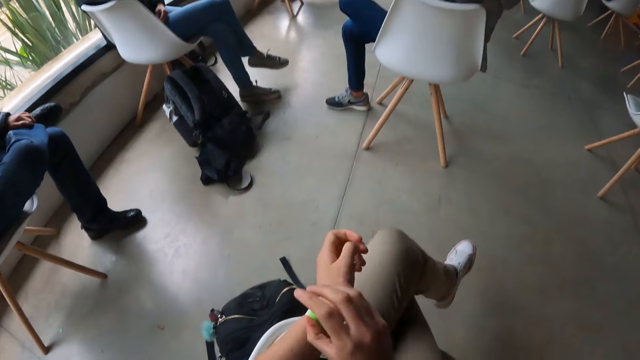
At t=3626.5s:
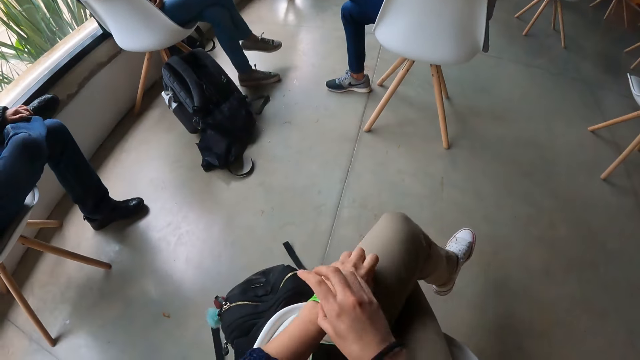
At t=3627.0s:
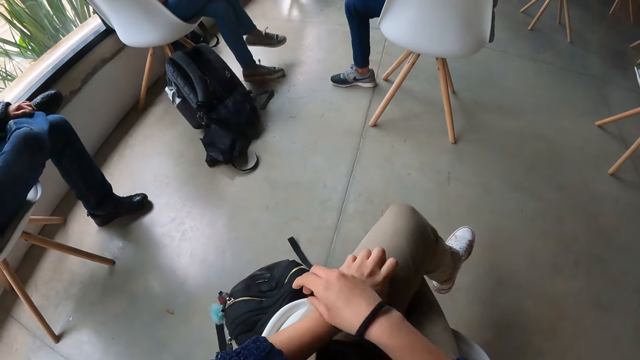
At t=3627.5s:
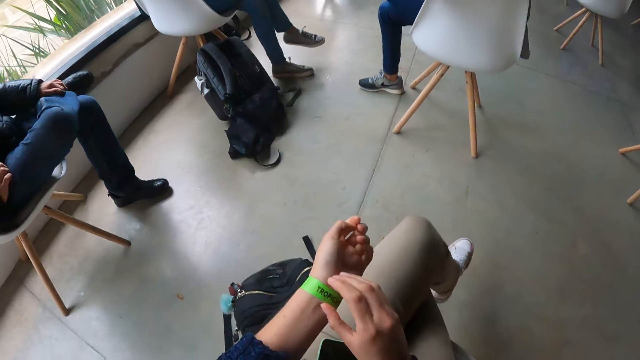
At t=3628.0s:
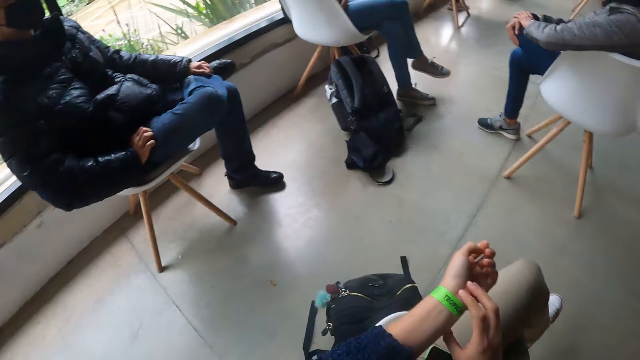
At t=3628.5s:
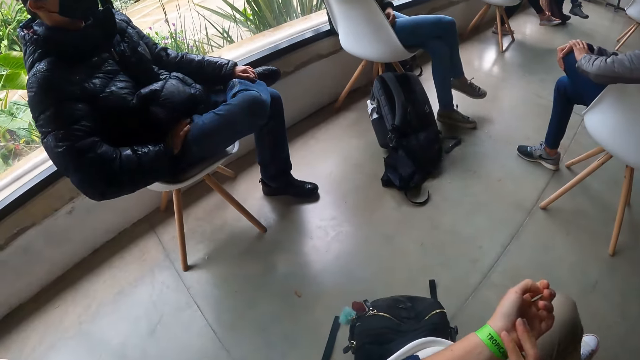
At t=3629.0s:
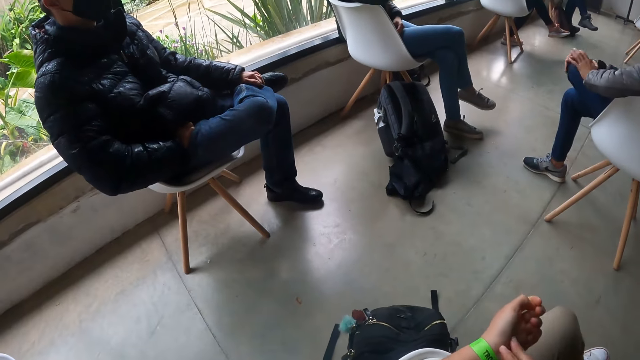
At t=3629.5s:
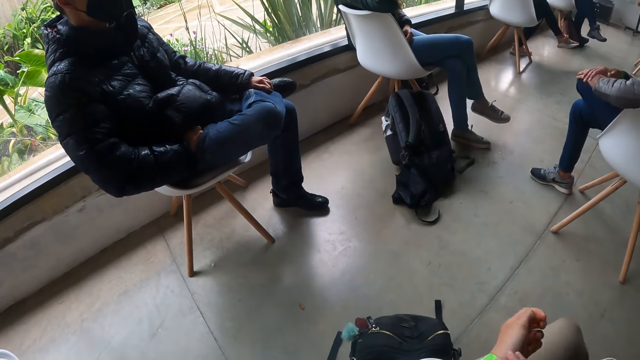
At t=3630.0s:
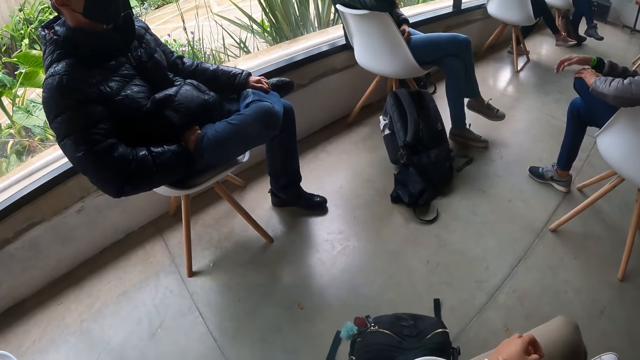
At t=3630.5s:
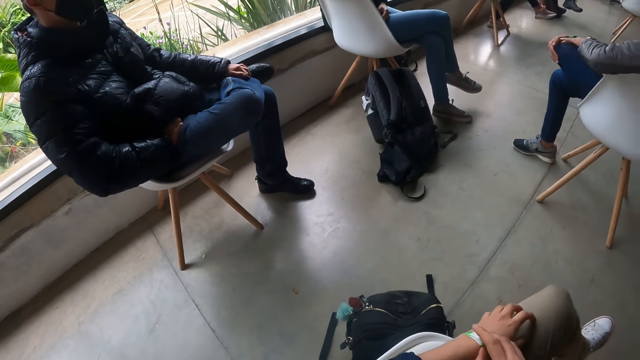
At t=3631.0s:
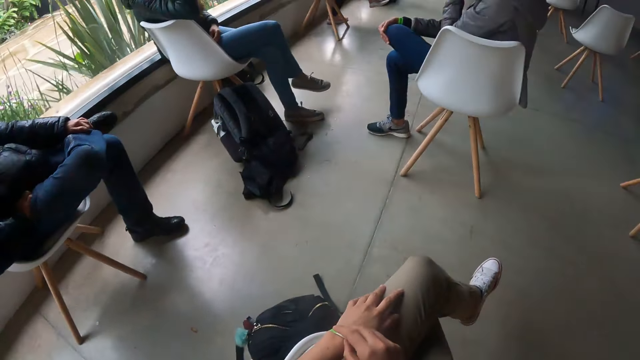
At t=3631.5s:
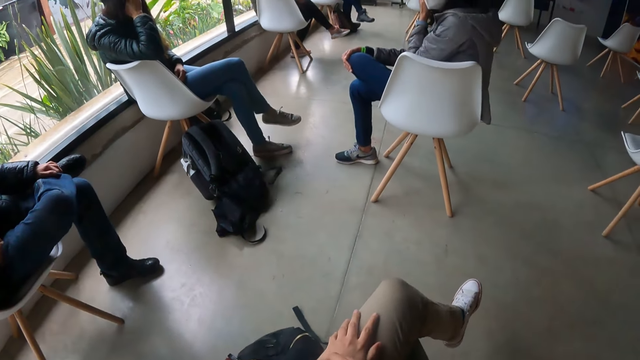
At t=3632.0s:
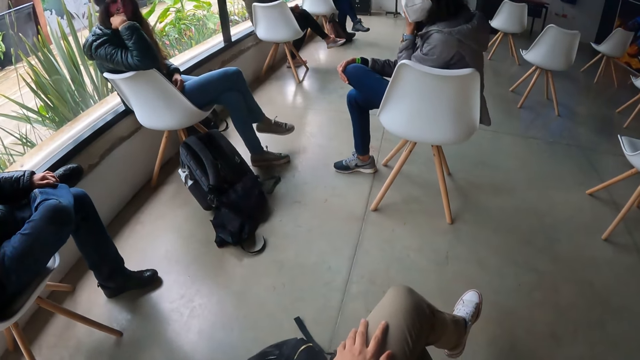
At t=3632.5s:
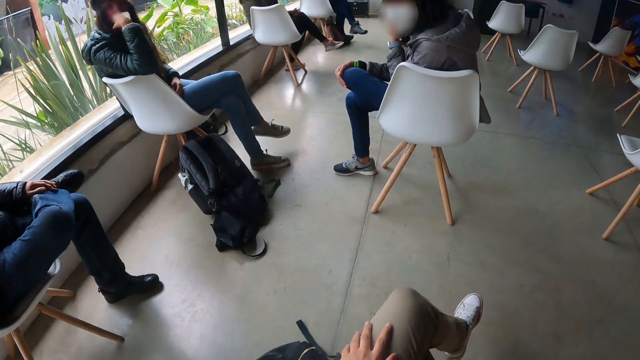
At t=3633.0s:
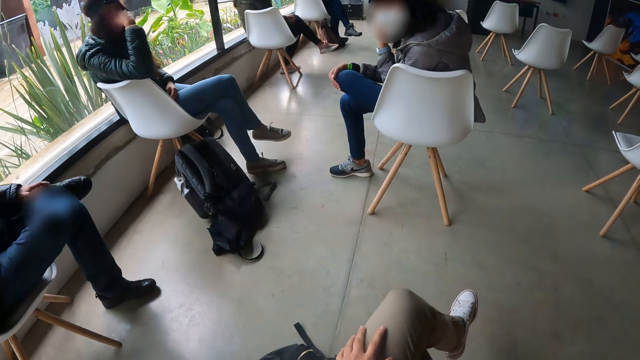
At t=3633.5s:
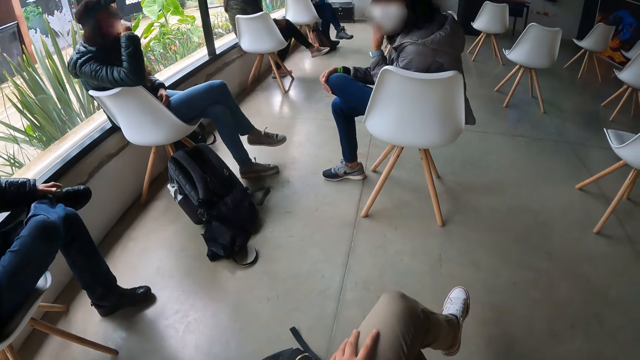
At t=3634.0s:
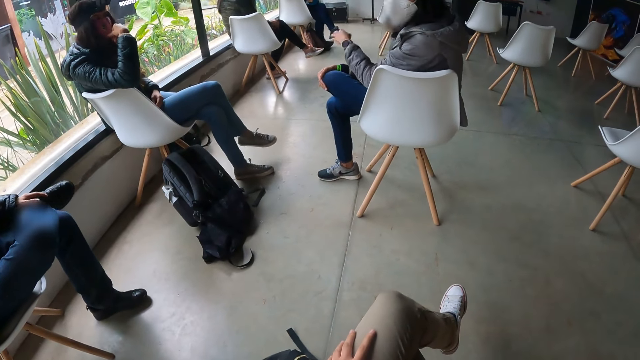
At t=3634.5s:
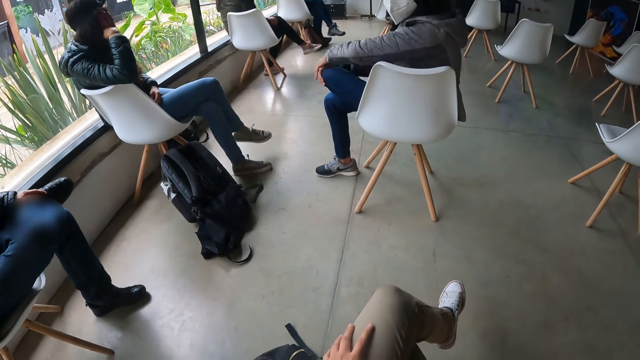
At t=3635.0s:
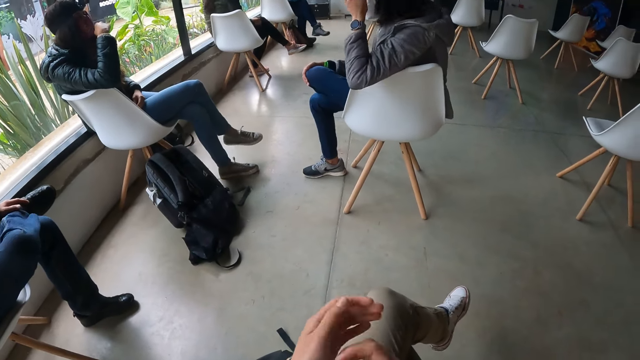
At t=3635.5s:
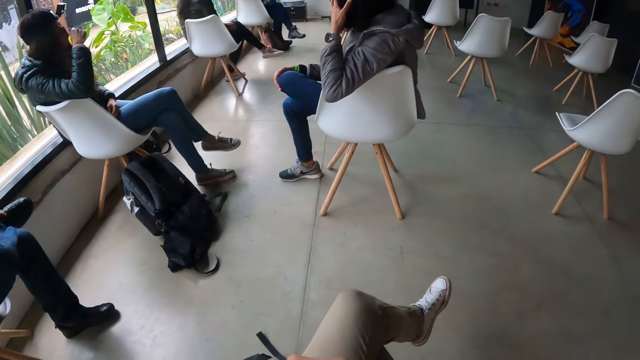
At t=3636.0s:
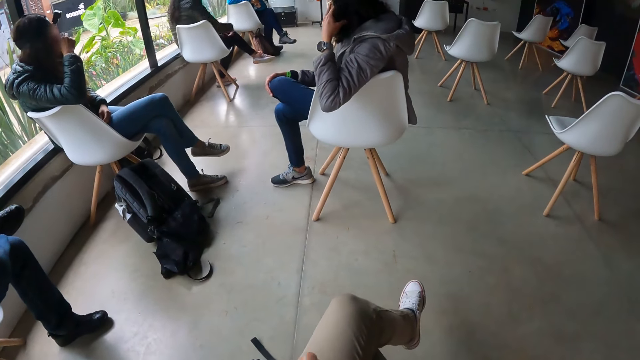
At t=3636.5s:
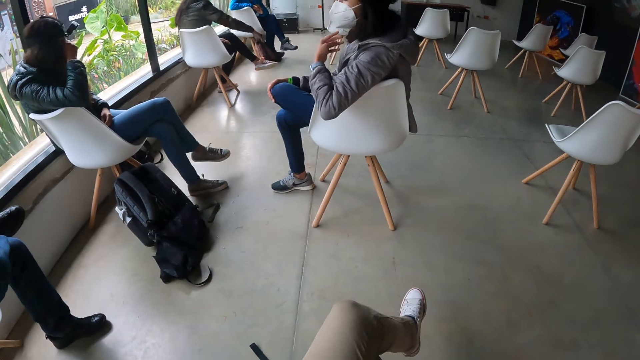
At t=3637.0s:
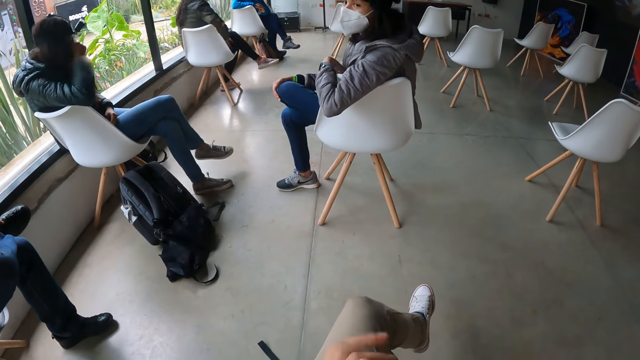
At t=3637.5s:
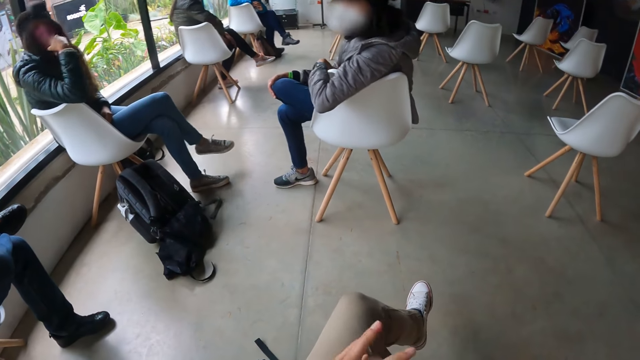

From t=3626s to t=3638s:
The camera wearer adjusts the wristband on his left hand with his right hand. He looks around.

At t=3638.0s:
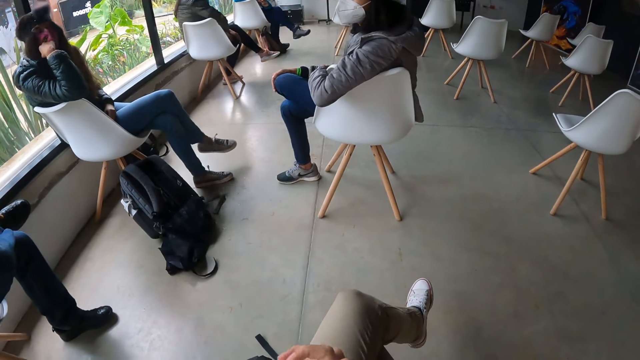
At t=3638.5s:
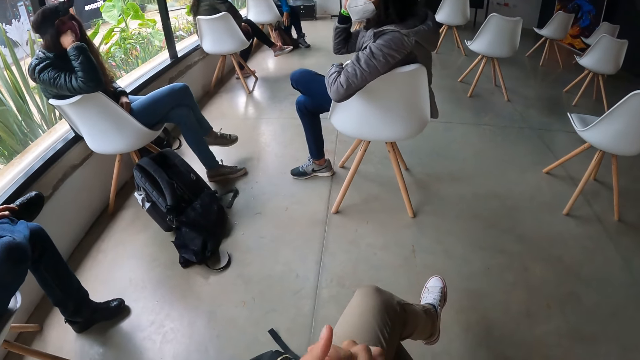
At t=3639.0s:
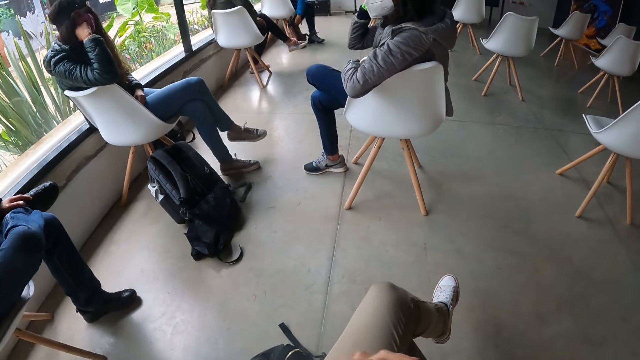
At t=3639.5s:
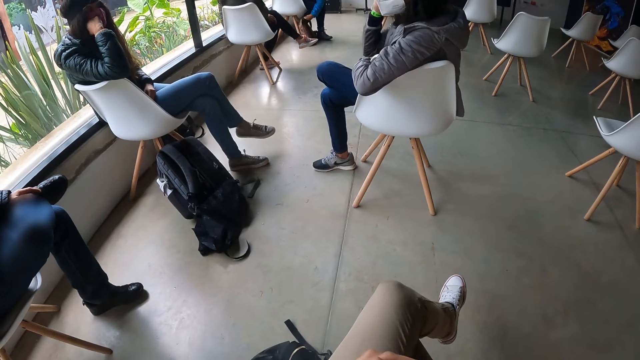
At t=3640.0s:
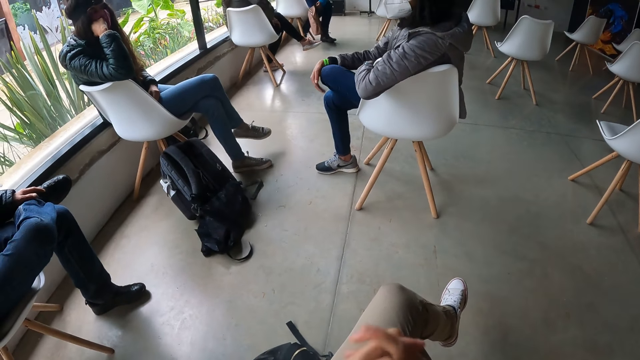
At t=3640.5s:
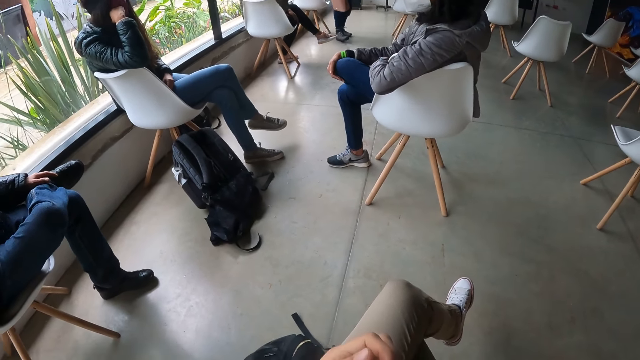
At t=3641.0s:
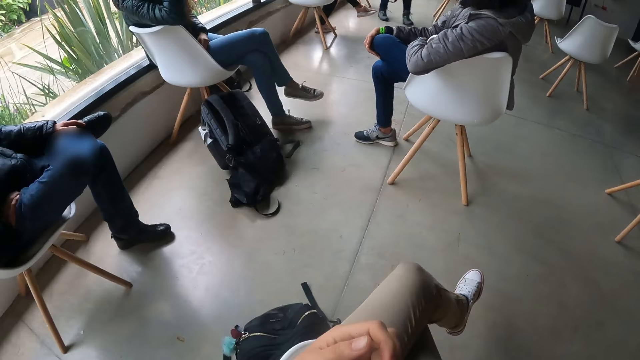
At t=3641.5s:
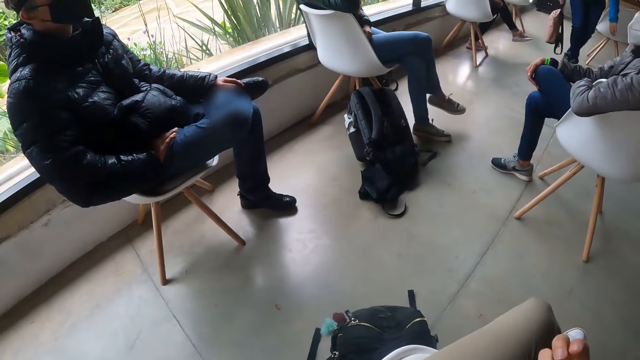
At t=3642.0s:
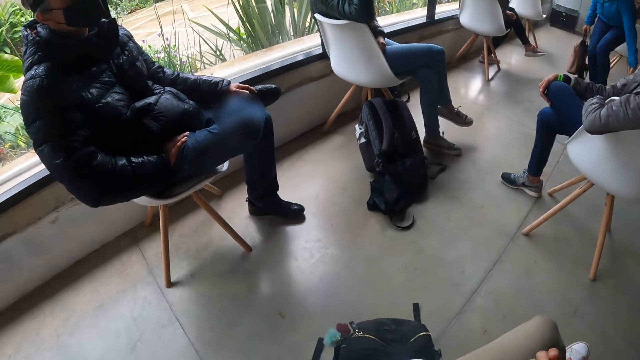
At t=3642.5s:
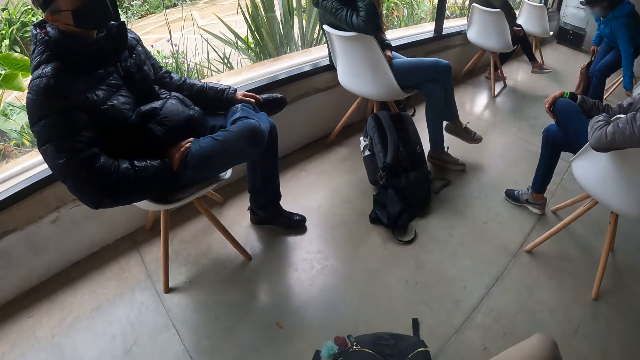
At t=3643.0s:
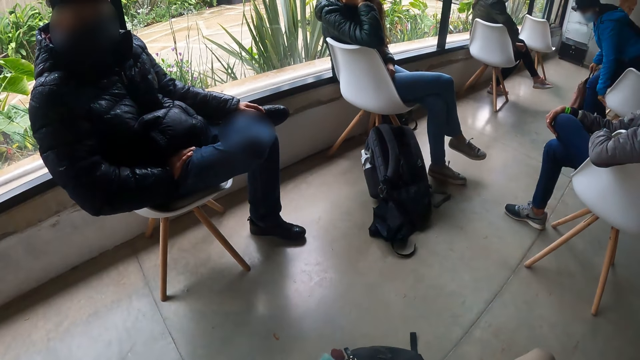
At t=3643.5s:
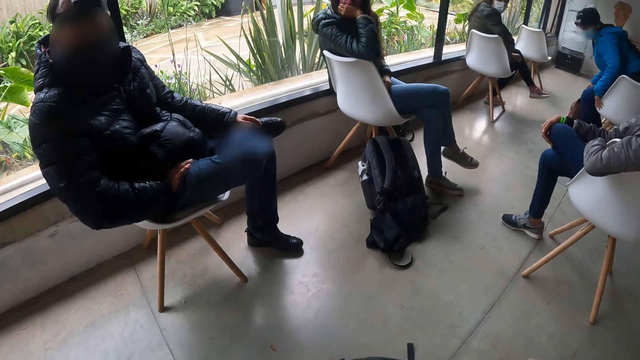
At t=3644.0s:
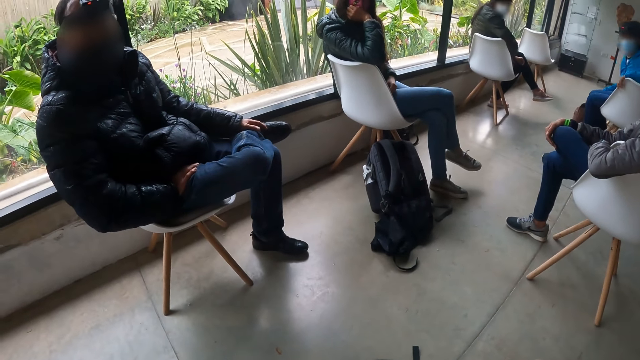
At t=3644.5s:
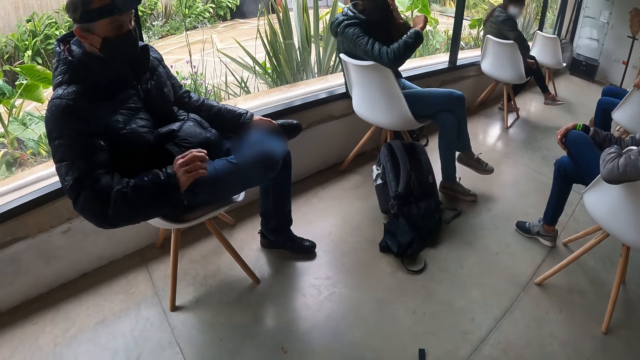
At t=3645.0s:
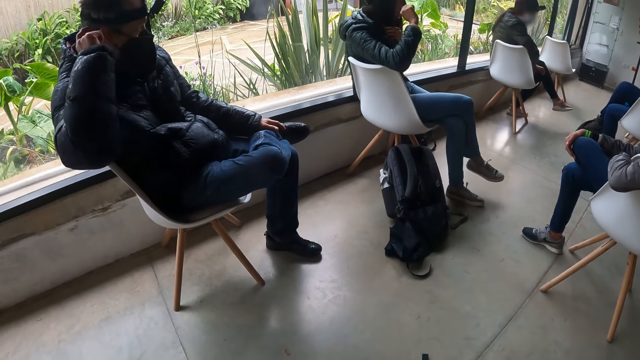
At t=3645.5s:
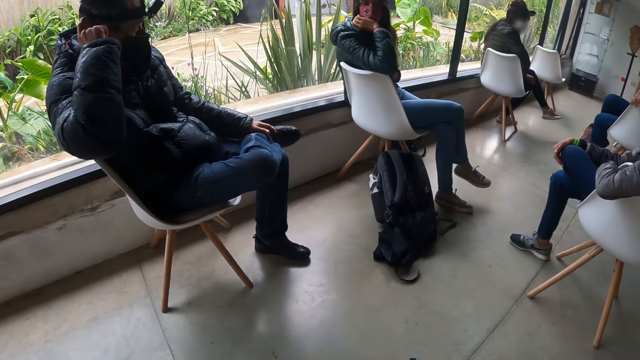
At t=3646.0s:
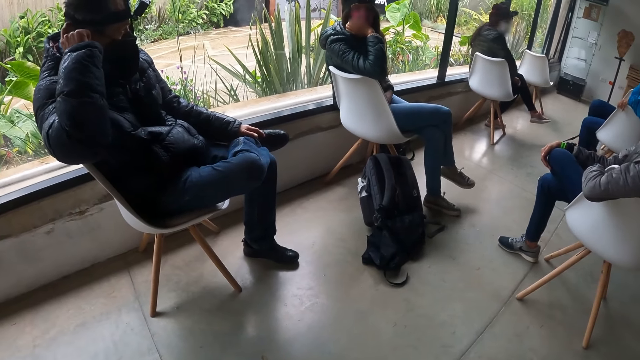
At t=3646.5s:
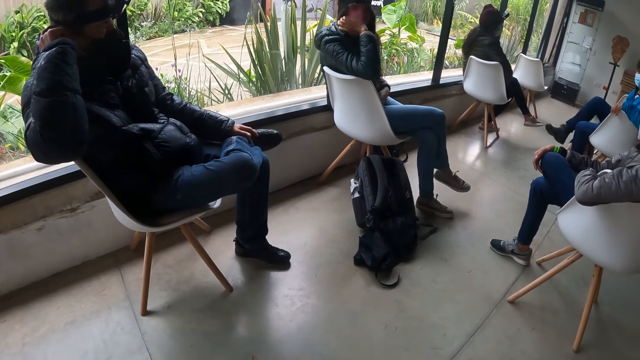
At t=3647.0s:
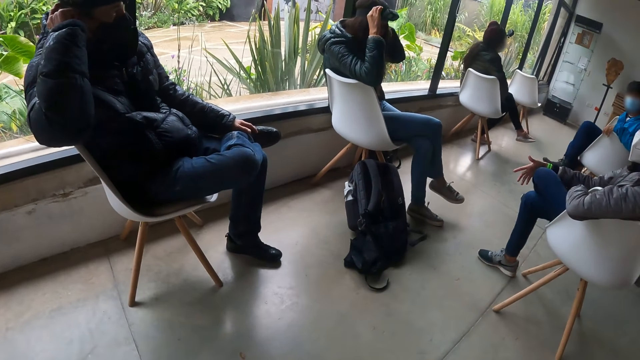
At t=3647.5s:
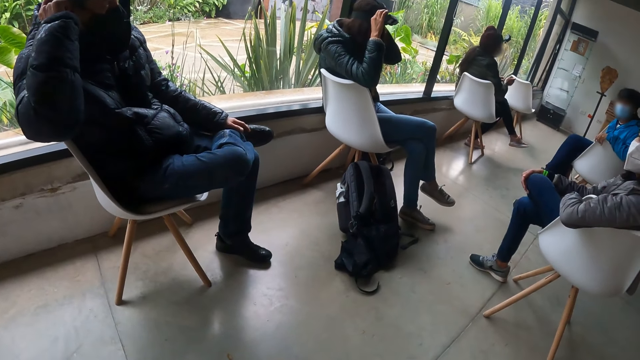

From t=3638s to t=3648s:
The man scratches his head with his right hand. The woman adjusts the camera on her with both hands.
